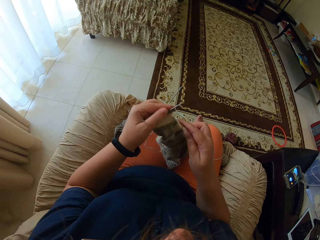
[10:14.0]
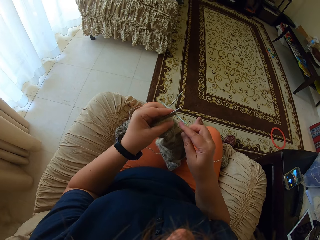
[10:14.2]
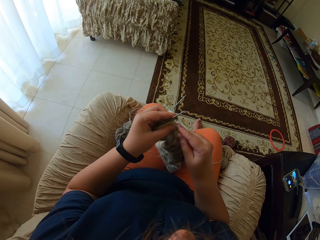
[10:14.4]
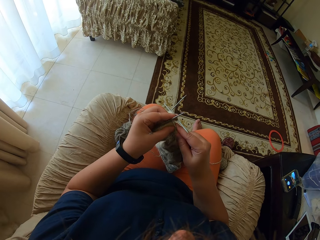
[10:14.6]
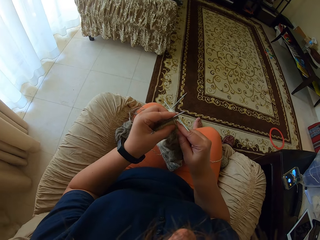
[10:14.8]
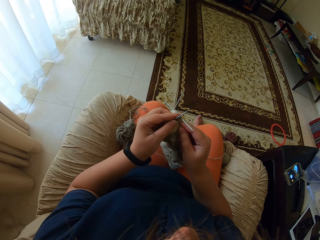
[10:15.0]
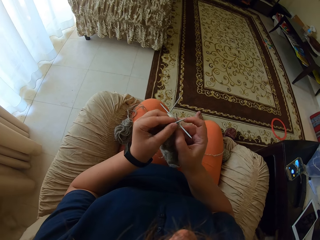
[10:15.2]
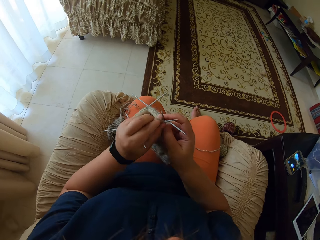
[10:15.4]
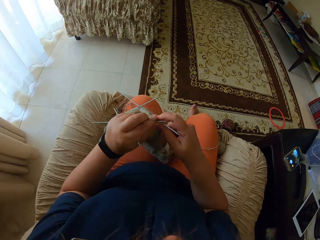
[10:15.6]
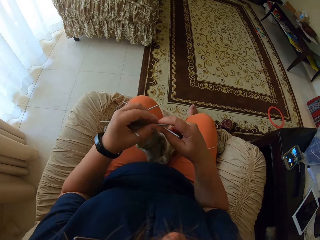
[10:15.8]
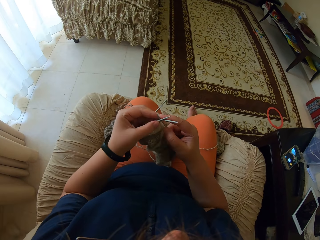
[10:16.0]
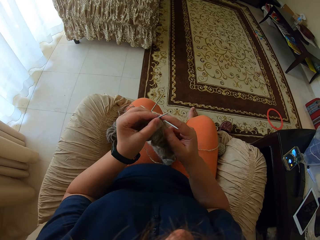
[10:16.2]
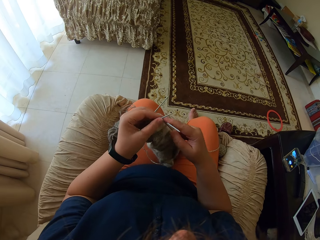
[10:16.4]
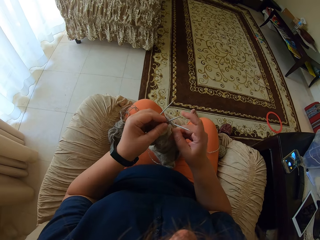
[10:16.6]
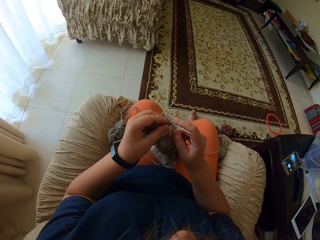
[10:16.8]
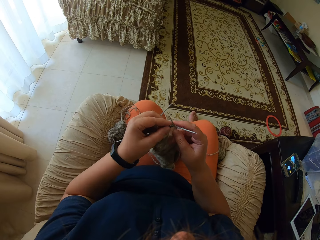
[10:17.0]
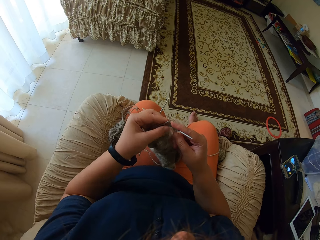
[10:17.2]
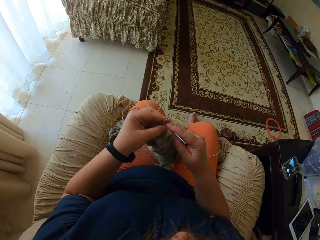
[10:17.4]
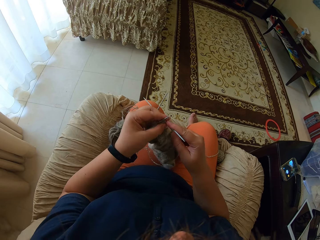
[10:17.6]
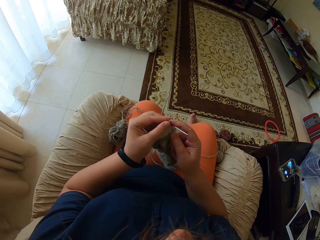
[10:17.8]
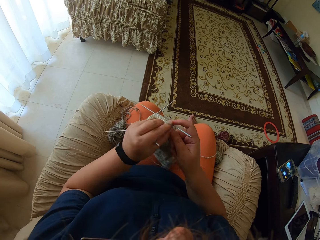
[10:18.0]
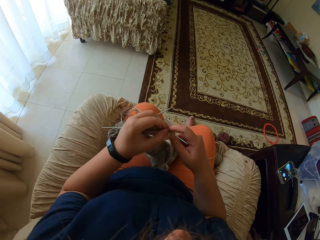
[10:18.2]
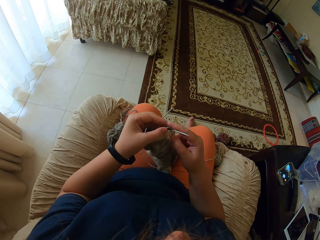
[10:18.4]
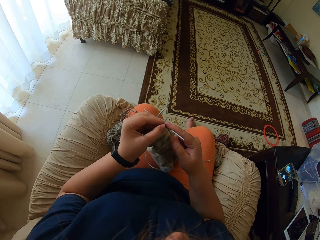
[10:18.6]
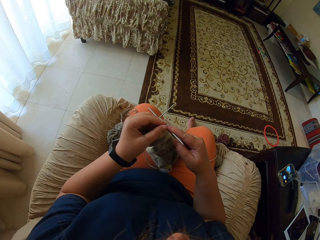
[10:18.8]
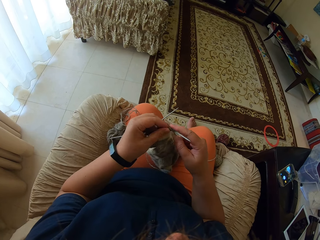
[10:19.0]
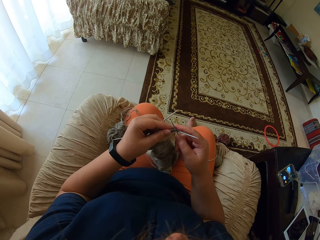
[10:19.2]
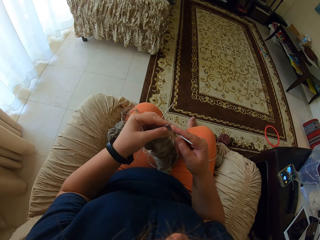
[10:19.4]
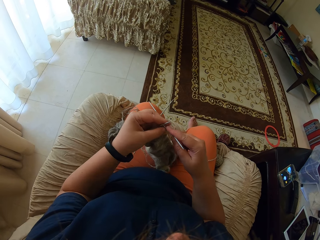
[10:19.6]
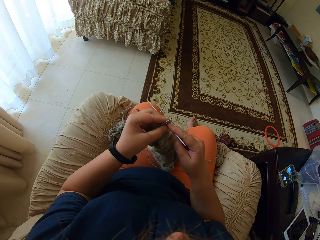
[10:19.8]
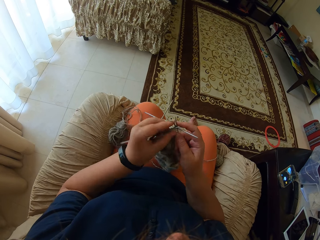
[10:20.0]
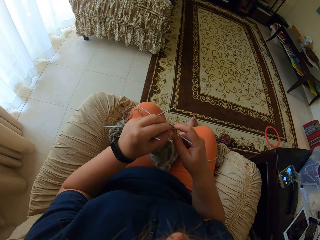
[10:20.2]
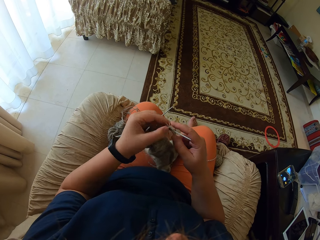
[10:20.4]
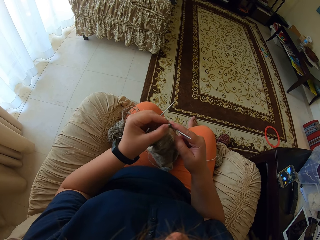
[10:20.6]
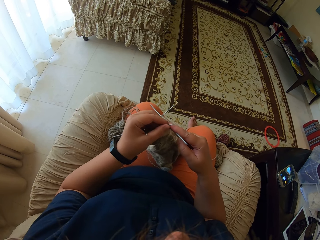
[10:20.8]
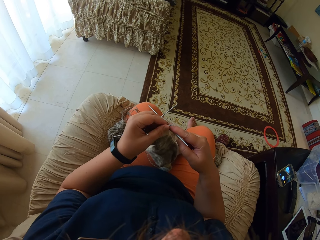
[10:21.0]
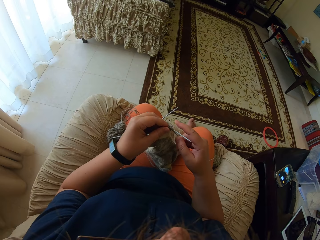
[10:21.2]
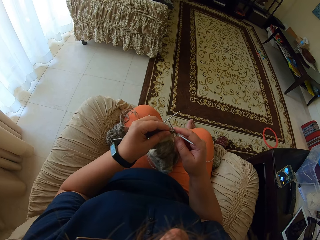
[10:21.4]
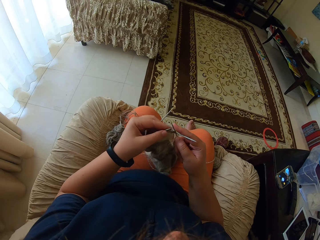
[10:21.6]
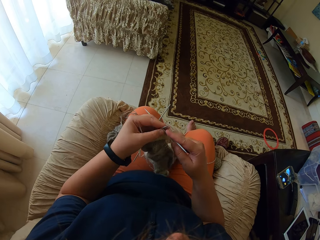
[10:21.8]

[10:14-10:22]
The camera wearer inserts the needle. They knit a cloth. They sew the cloth.

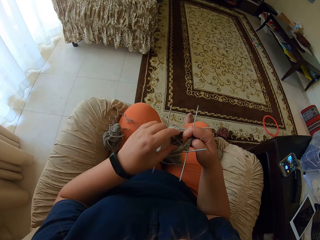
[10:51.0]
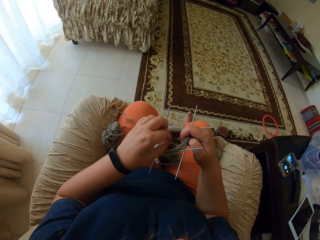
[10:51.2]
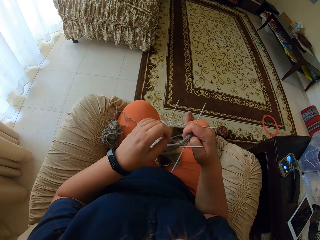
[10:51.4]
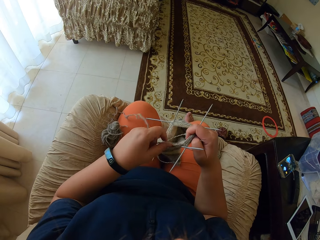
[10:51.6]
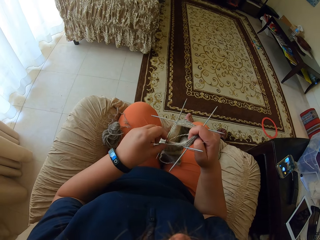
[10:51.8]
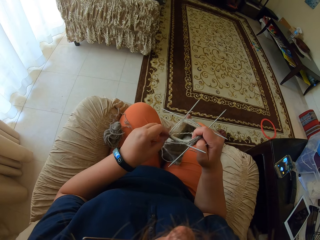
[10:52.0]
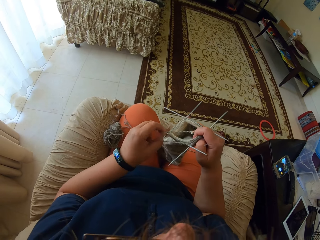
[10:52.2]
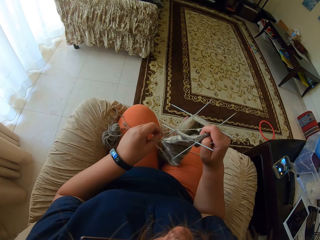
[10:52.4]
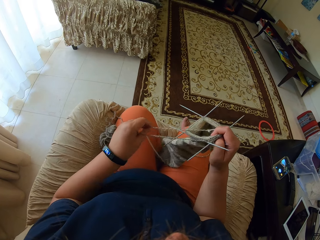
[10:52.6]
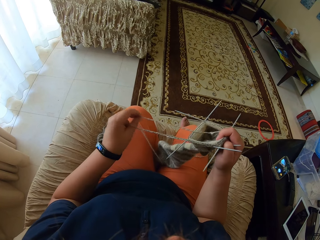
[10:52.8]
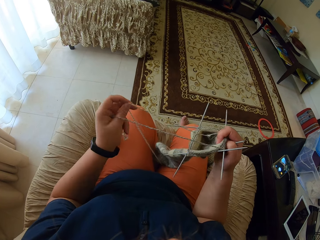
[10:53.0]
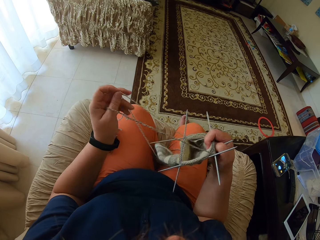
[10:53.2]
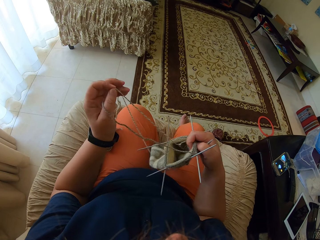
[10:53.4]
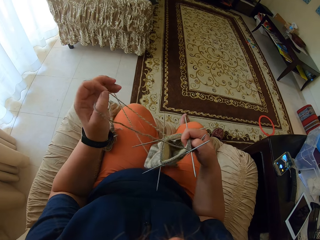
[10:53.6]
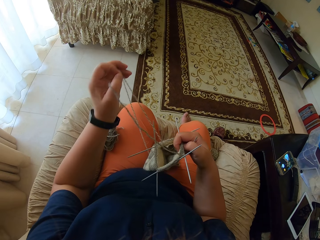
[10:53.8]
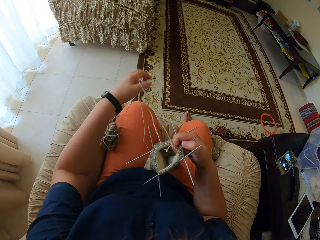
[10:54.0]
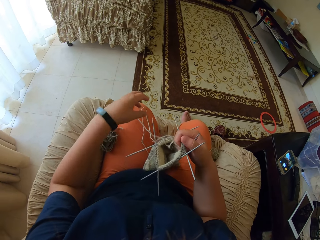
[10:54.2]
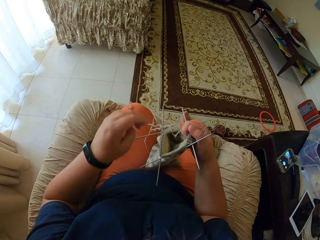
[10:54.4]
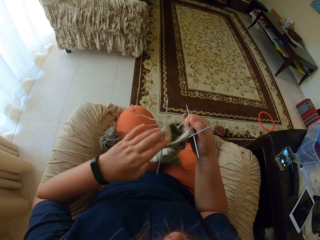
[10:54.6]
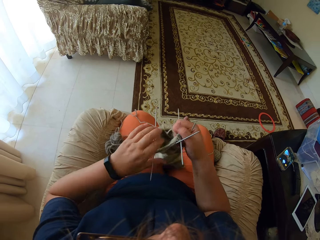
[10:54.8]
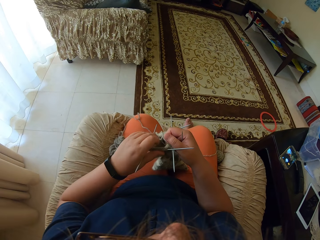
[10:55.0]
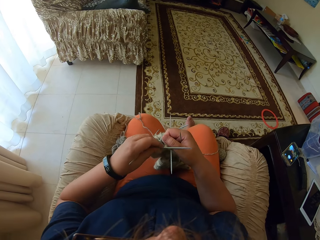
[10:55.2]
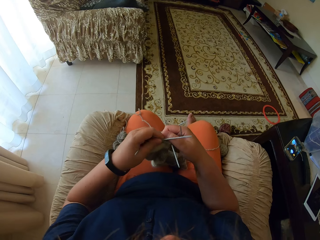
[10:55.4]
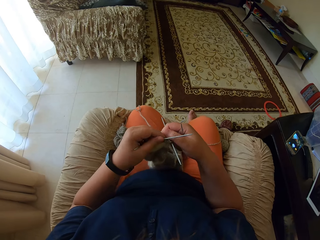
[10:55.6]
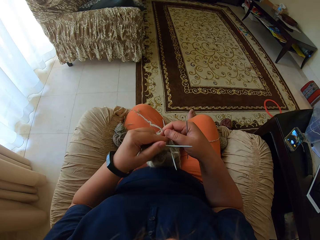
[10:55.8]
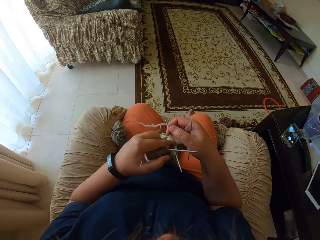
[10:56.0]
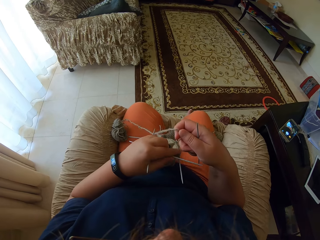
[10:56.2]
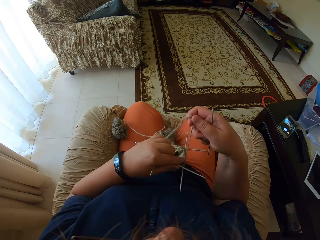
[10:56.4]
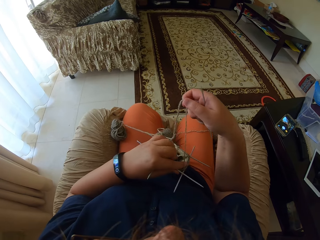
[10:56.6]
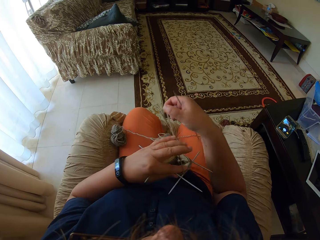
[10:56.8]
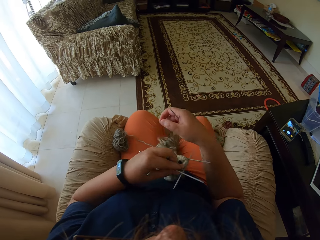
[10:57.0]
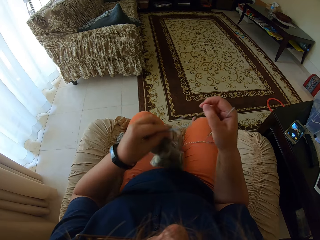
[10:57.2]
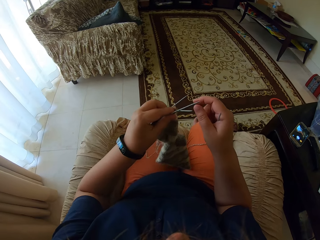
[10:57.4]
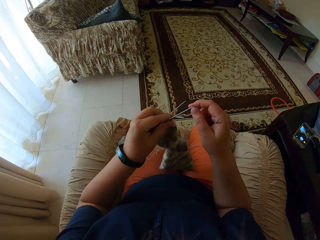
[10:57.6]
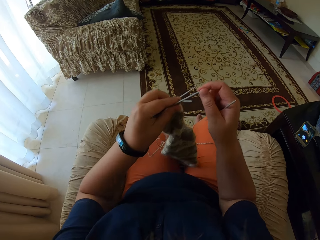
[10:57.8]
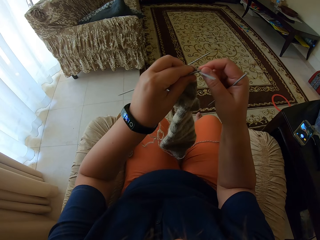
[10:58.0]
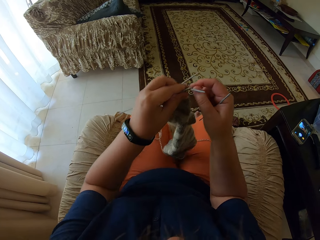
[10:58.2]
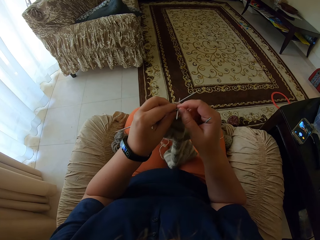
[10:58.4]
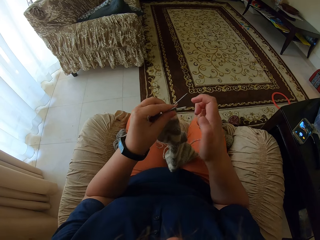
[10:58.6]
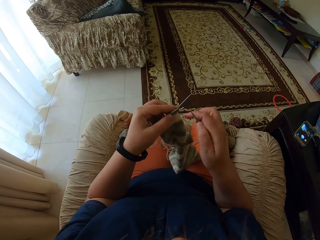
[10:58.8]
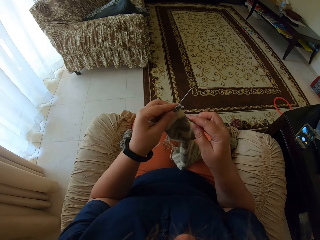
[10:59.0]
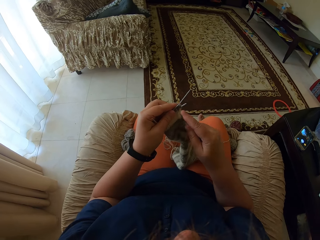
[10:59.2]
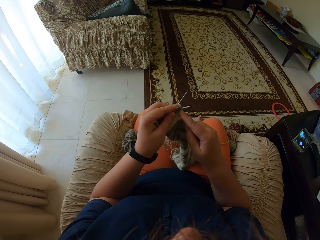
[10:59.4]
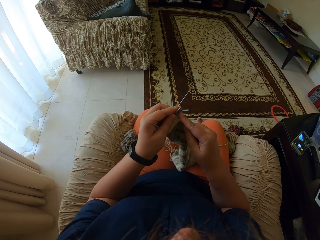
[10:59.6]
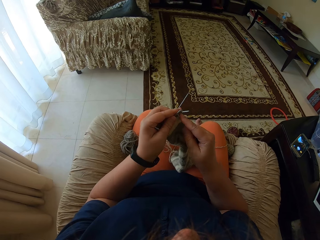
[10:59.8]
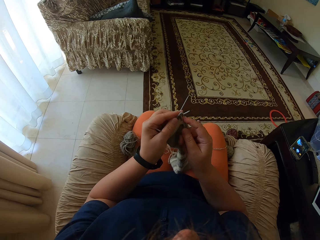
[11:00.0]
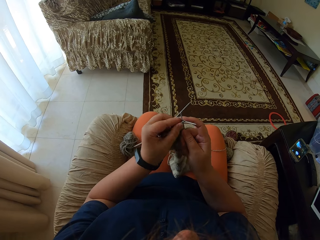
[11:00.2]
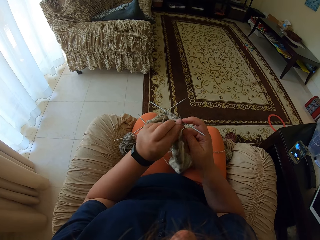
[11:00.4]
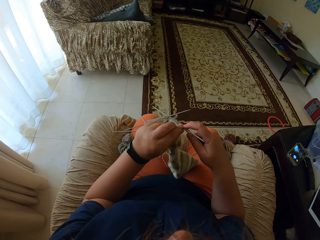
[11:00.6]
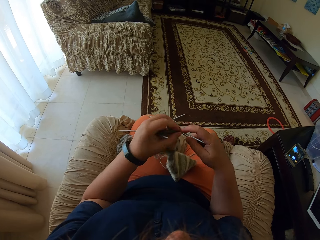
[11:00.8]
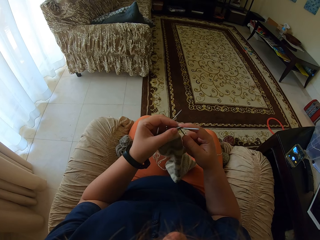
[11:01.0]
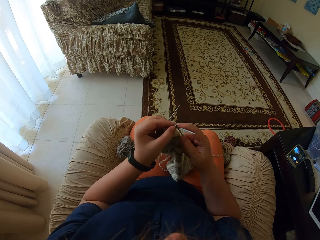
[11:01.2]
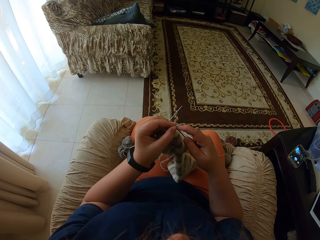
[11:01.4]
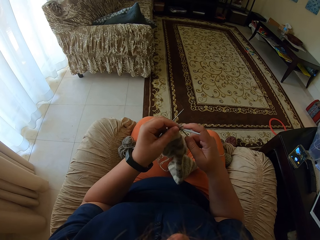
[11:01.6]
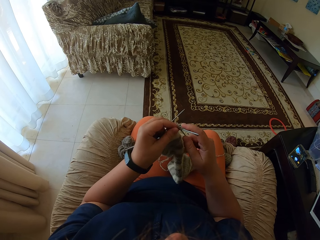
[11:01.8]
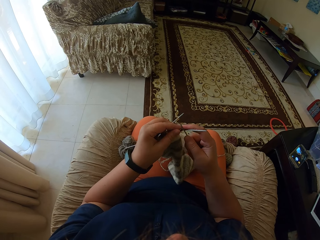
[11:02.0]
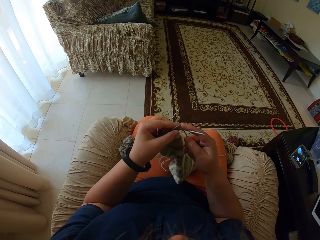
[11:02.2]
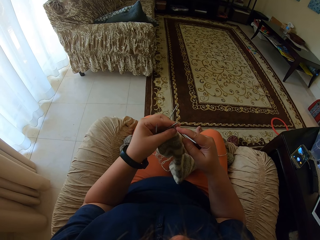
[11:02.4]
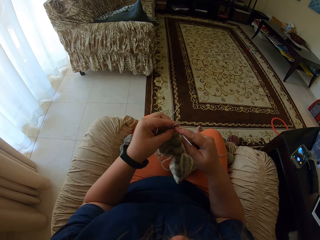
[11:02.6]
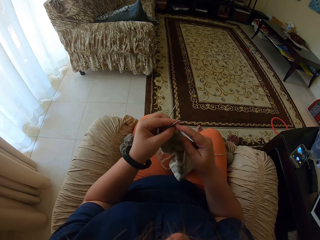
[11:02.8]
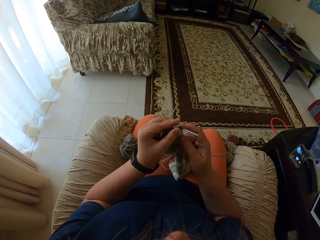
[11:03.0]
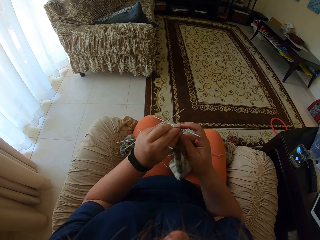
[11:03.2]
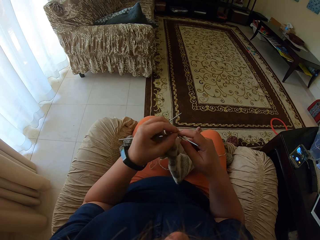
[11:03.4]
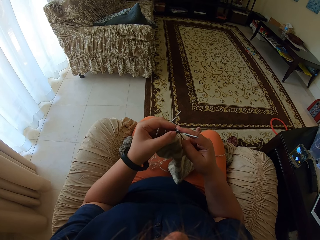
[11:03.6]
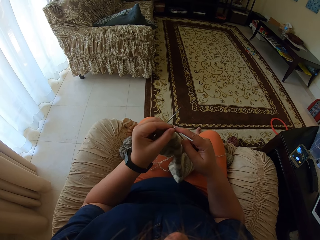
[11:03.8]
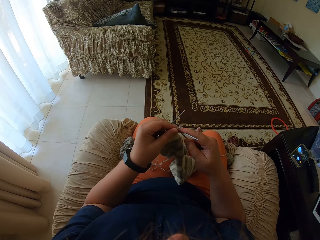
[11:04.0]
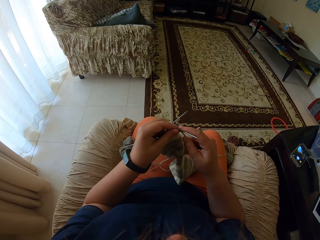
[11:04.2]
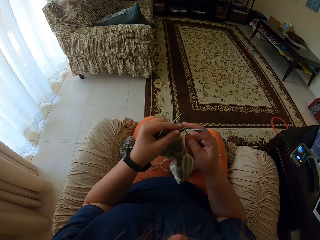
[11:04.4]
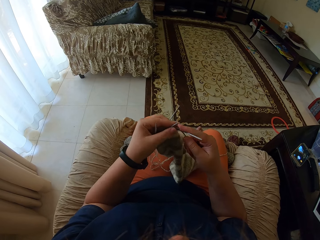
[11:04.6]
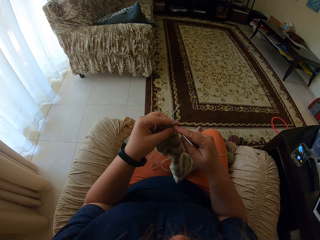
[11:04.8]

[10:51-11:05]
The camera wearer pulls the thread. They insert the needle. They sew the cloth.
